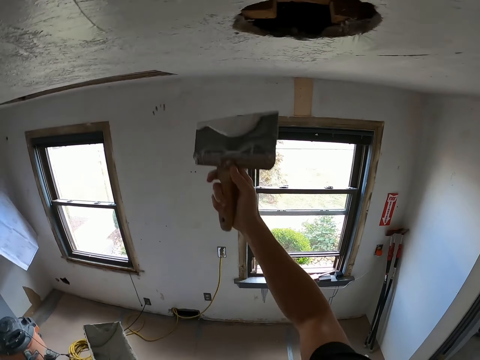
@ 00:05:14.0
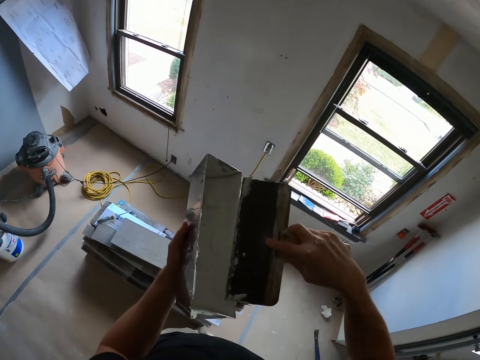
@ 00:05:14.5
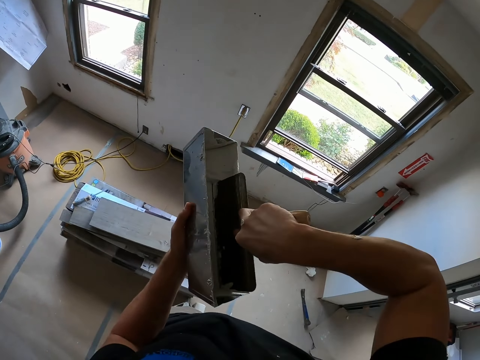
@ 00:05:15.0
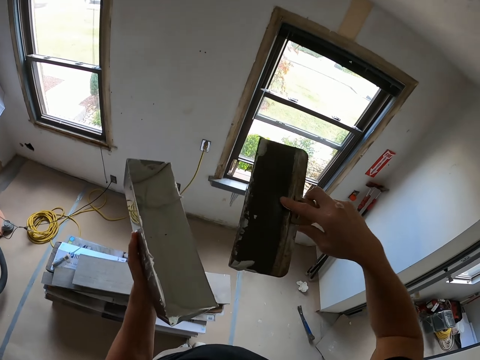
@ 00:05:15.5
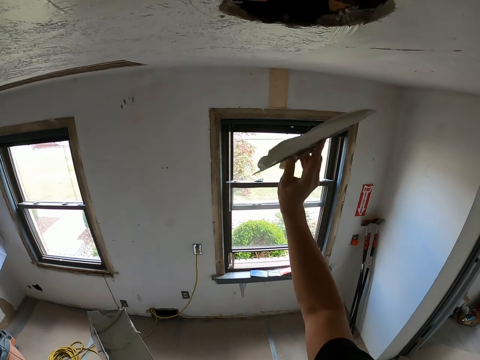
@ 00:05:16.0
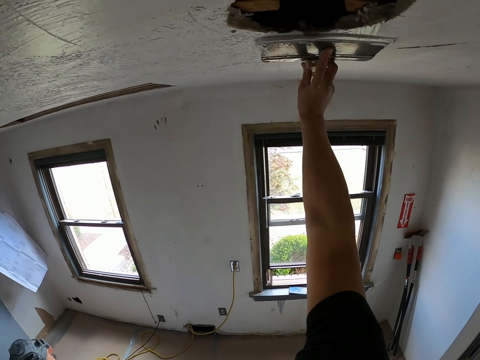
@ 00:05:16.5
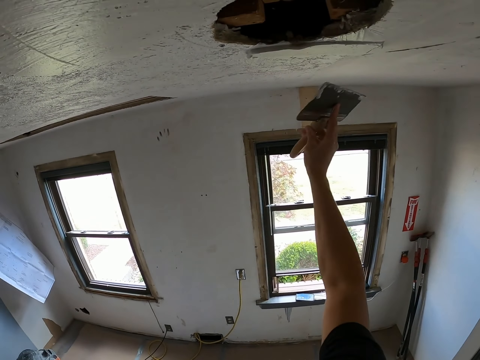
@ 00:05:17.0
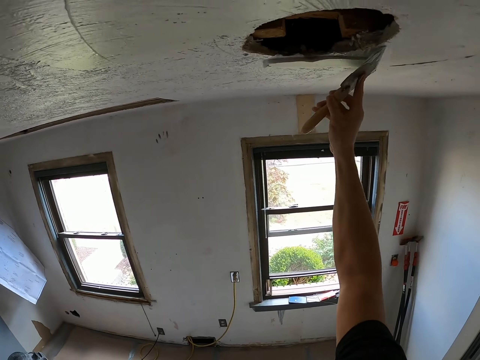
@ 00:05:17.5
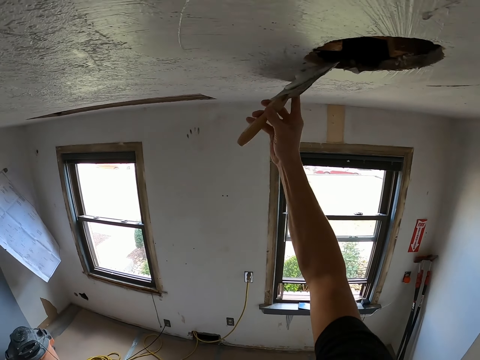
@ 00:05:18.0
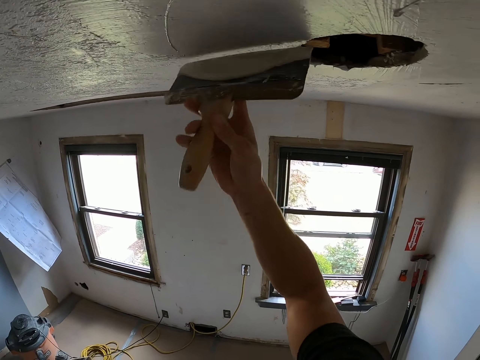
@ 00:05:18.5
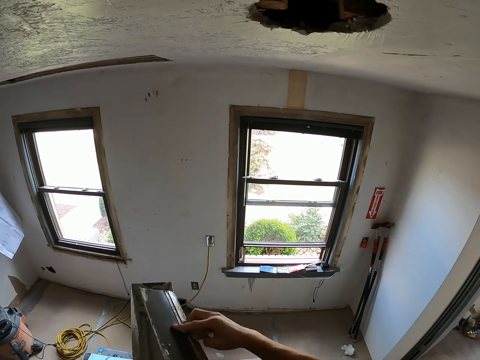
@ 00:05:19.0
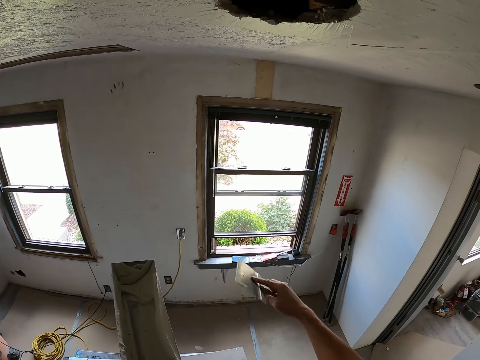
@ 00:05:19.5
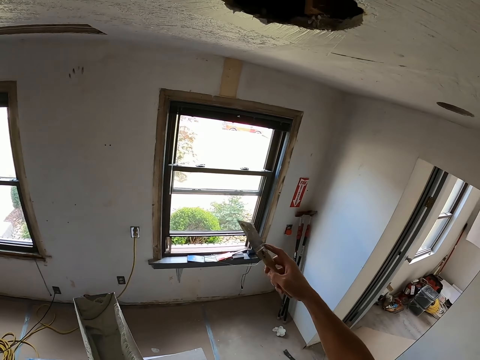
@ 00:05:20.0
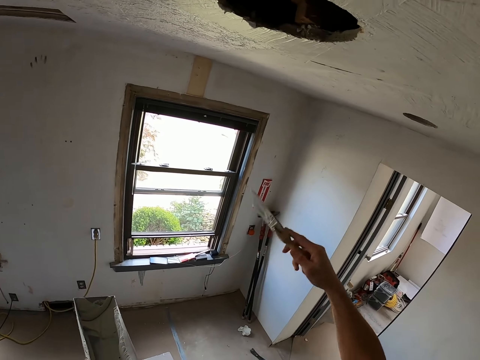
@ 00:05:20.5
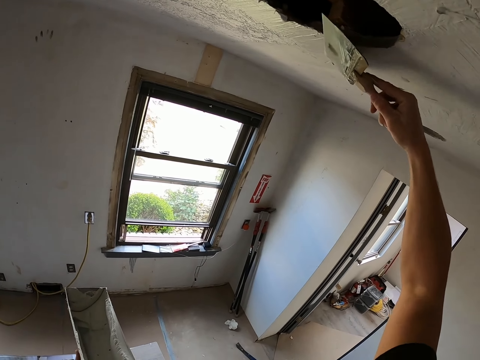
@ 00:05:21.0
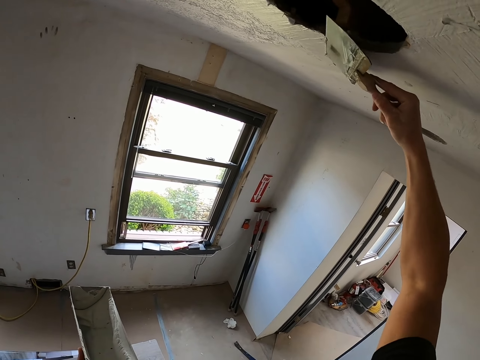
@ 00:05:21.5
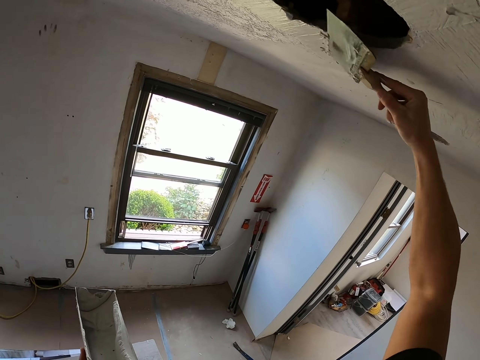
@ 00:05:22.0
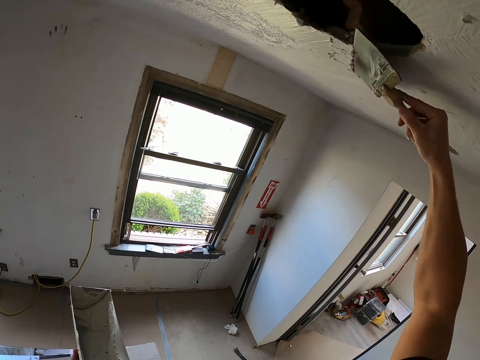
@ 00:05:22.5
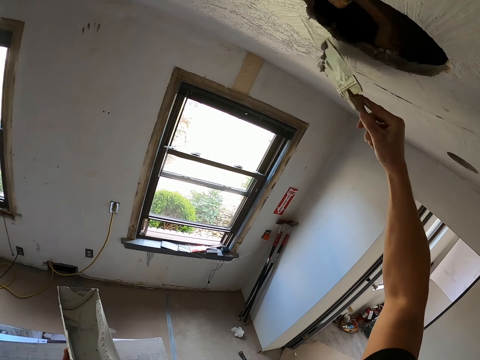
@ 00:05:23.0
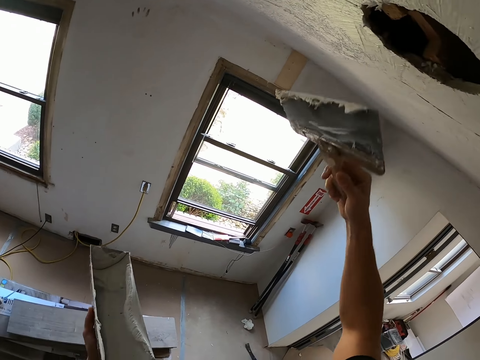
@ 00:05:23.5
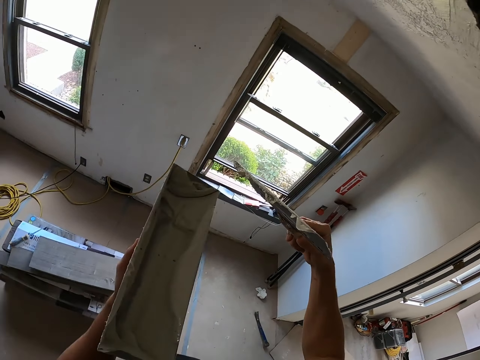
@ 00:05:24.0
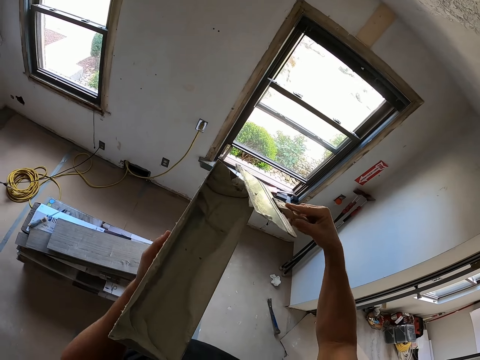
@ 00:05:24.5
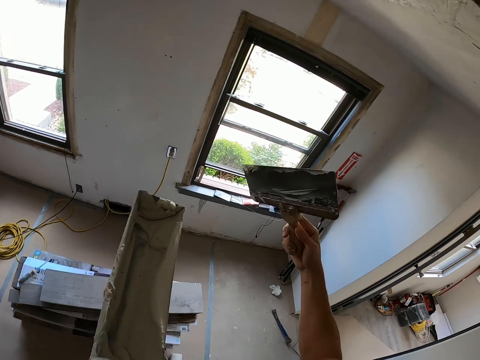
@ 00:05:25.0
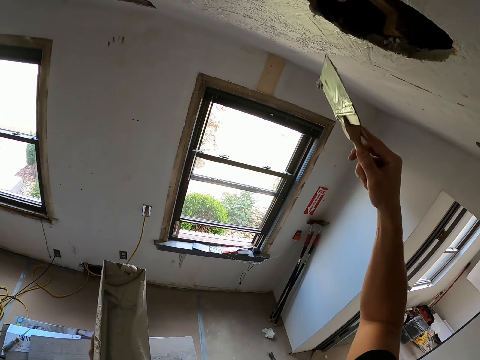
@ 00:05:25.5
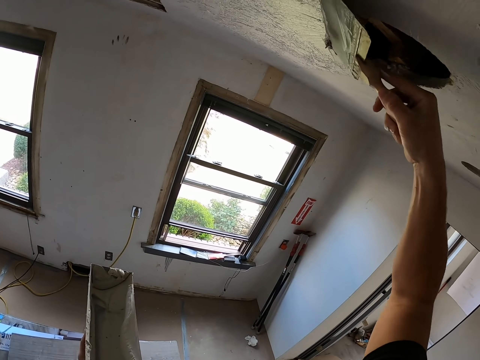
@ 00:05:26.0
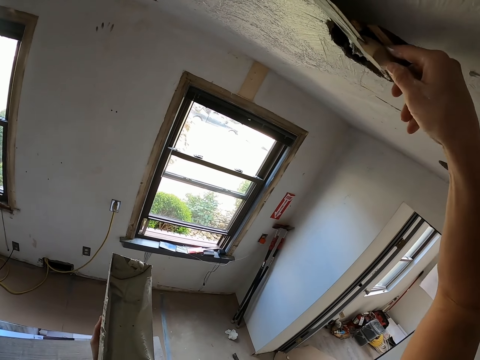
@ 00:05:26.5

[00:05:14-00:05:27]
The camera wearer dips a brush in a container. They scoop the paint with a plastering spatula. They plaster the ceiling with the plastering spatula. They remove the excess paint from the spatula. They remove the stuck paint from the ceiling.

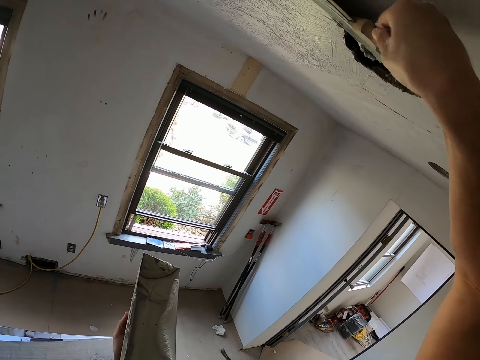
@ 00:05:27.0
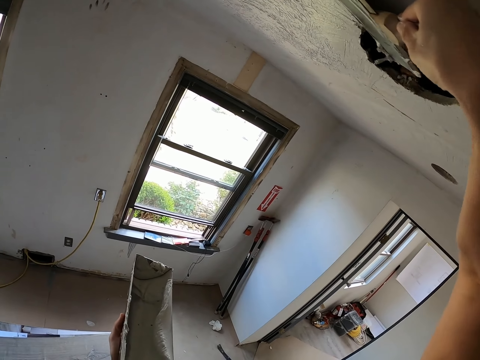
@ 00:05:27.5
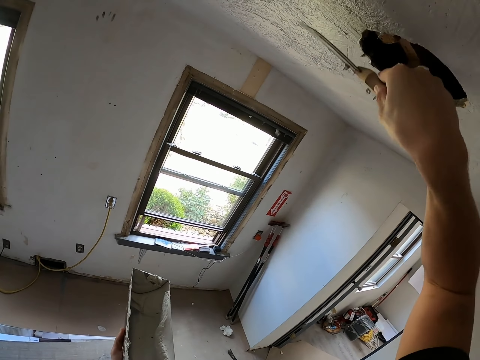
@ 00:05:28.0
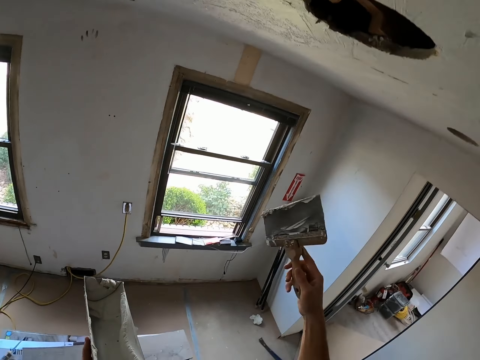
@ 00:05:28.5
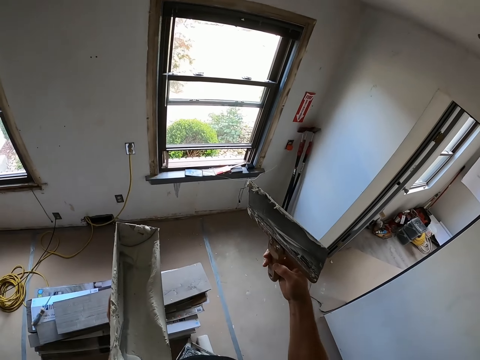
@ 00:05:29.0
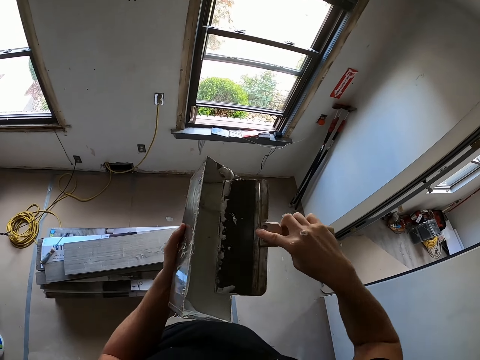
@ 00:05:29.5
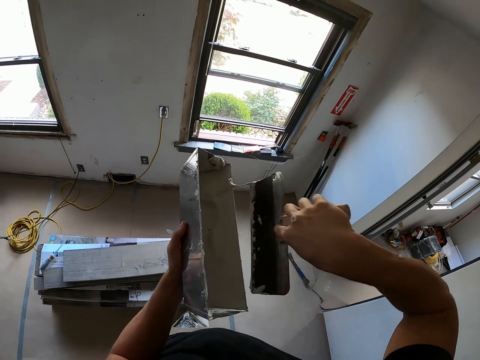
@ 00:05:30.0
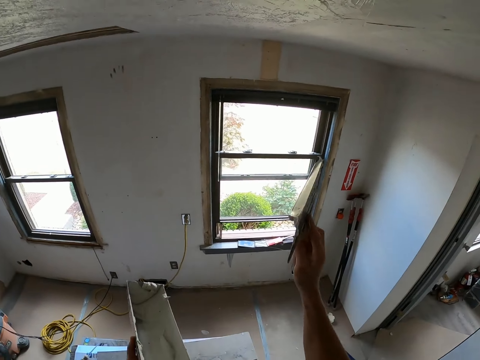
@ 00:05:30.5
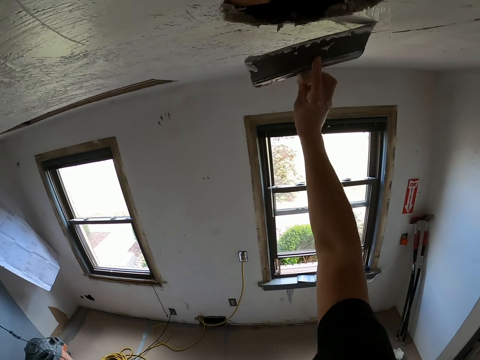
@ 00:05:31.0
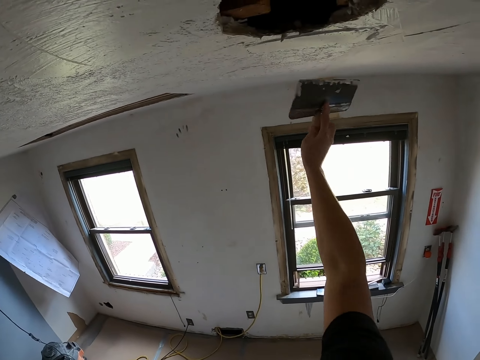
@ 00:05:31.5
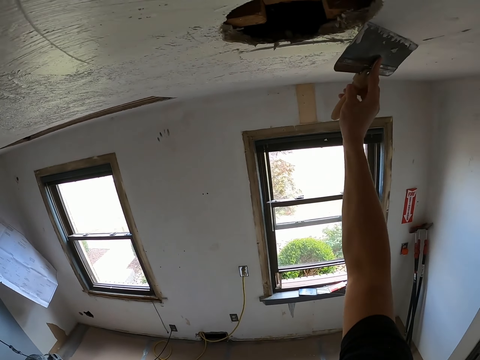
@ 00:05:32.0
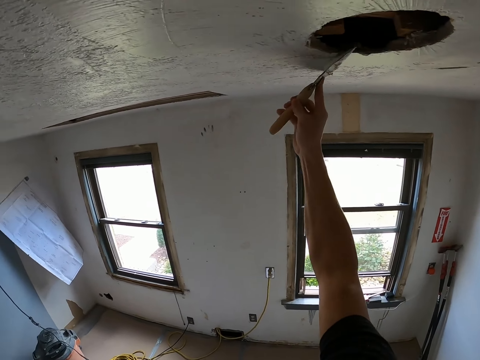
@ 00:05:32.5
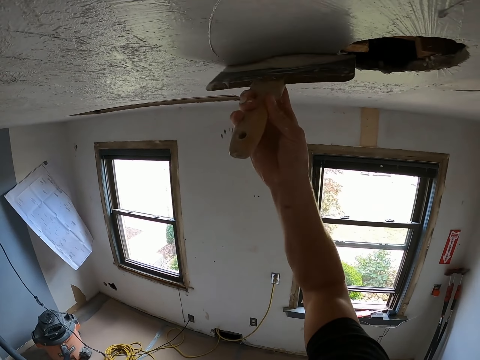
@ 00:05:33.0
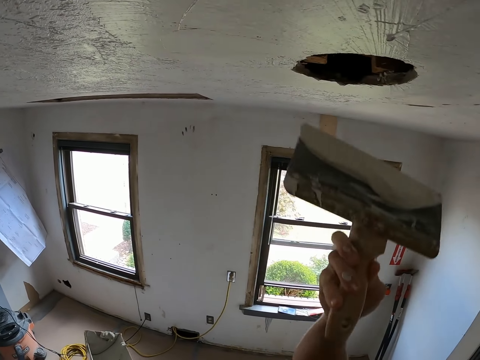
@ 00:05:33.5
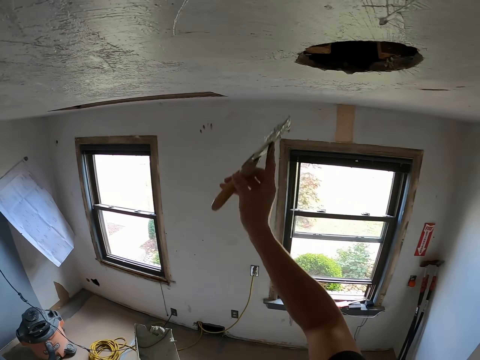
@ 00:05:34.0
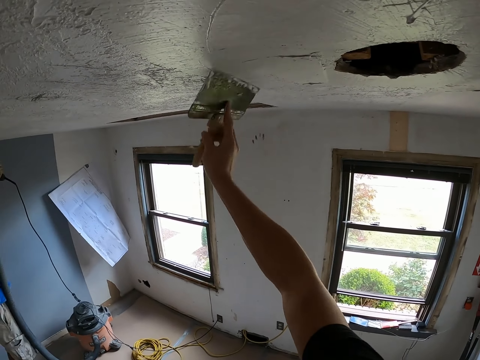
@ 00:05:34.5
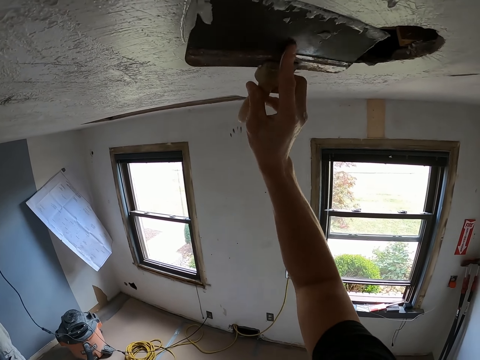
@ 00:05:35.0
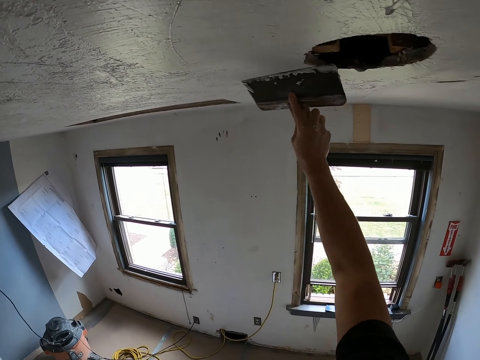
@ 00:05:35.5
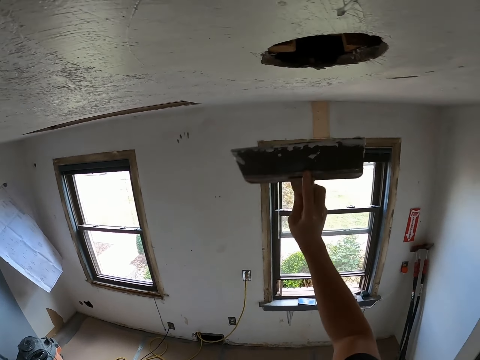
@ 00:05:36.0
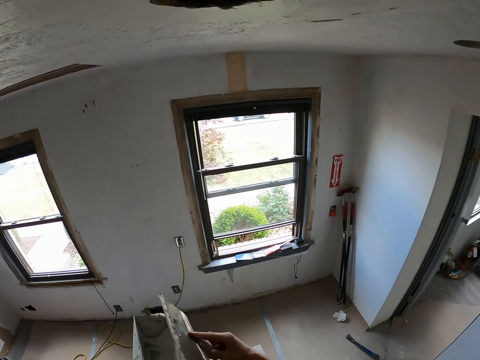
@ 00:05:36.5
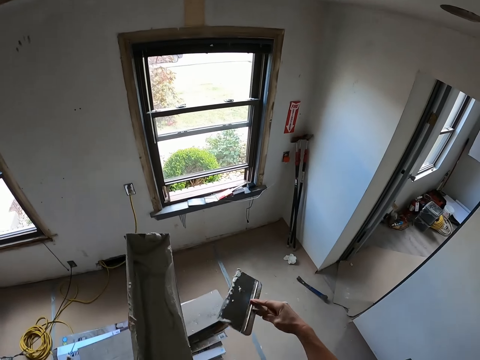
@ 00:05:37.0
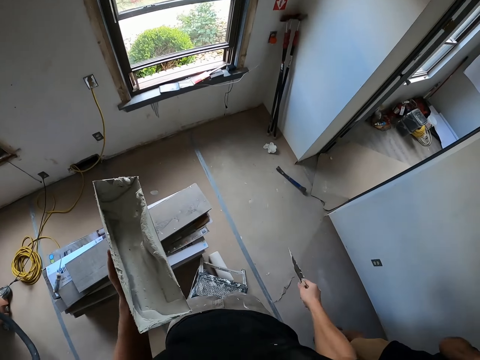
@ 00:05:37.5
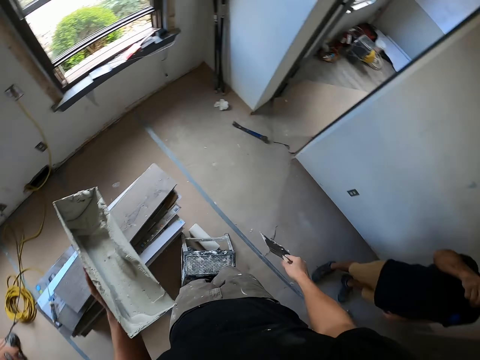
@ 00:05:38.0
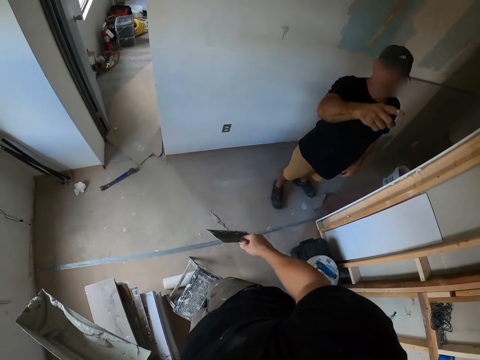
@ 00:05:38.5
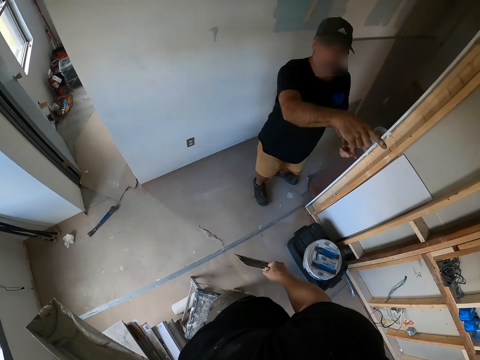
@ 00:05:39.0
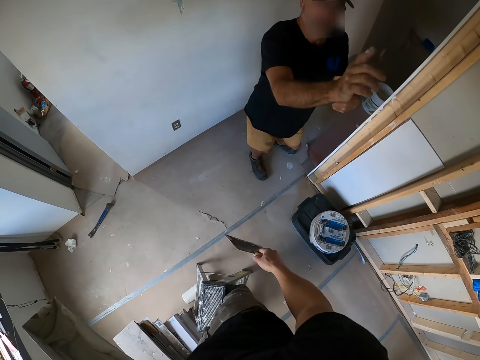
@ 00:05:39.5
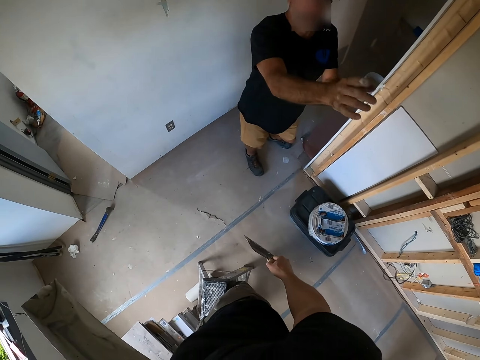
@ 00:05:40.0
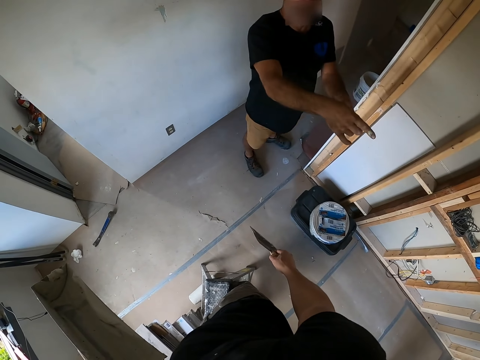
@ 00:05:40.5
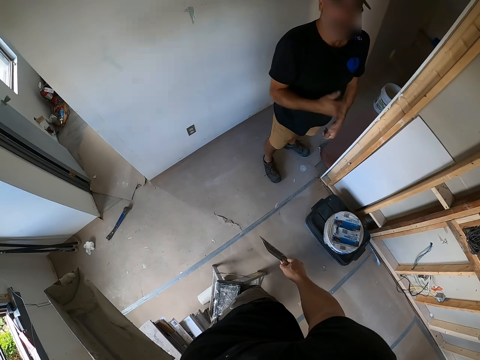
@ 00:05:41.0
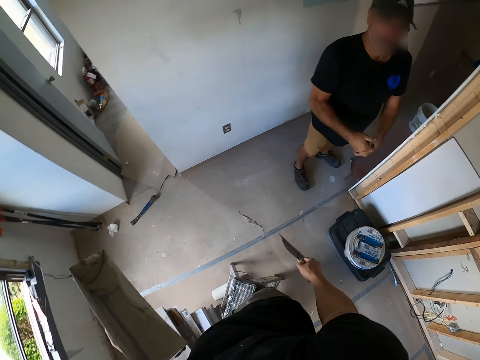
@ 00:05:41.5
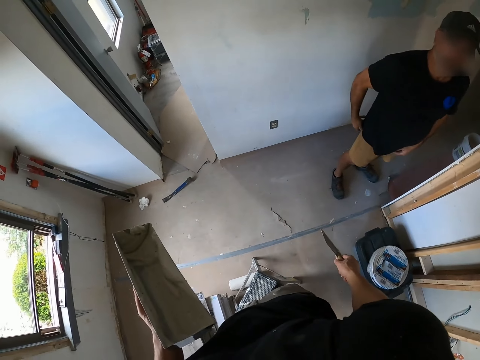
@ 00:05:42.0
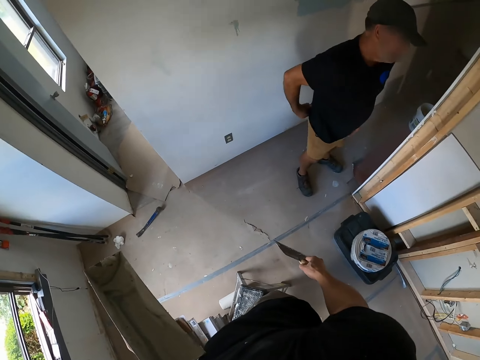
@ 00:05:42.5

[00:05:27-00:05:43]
The camera wearer scoops the paint with a plastering spatula. They plaster the ceiling with the plastering spatula or a brush. They dip the brush in a container. They remove the excess paint from the spatula. They look around. They look at a man. They talk with the man.
